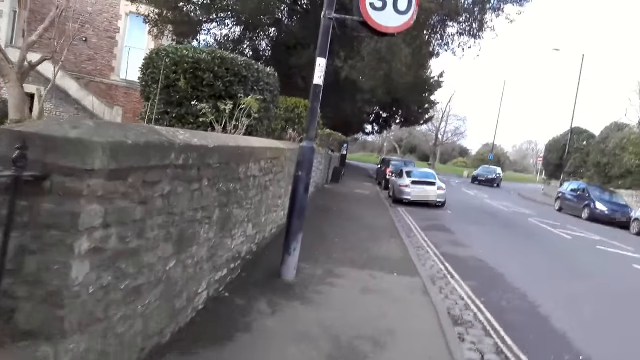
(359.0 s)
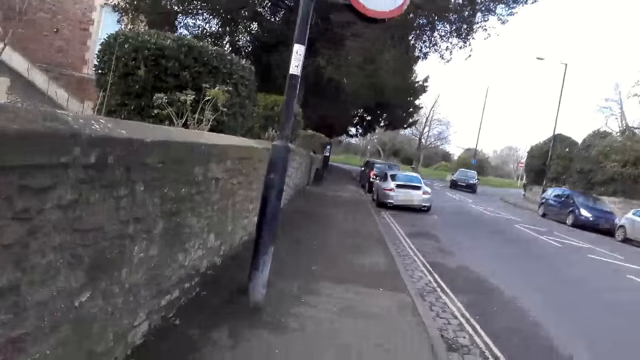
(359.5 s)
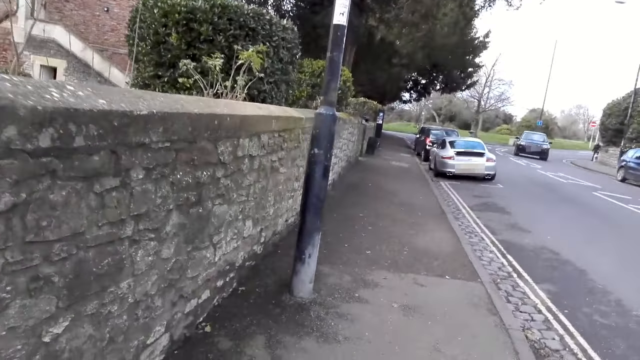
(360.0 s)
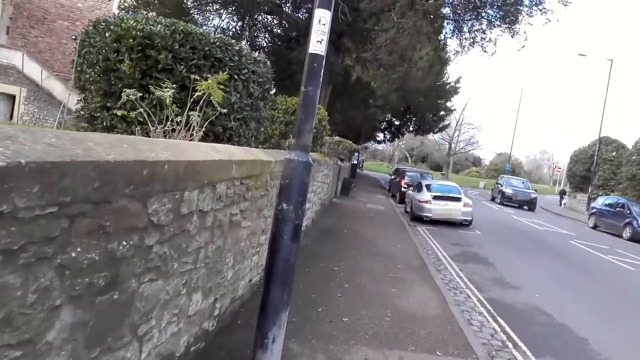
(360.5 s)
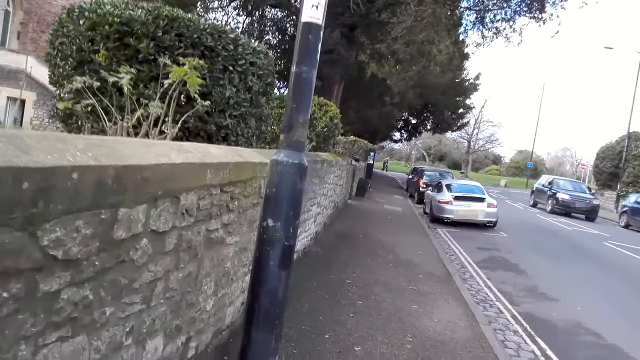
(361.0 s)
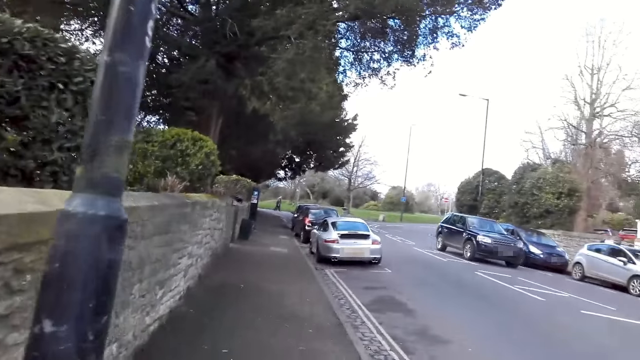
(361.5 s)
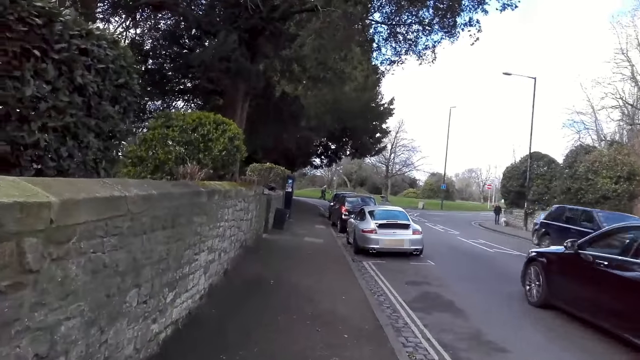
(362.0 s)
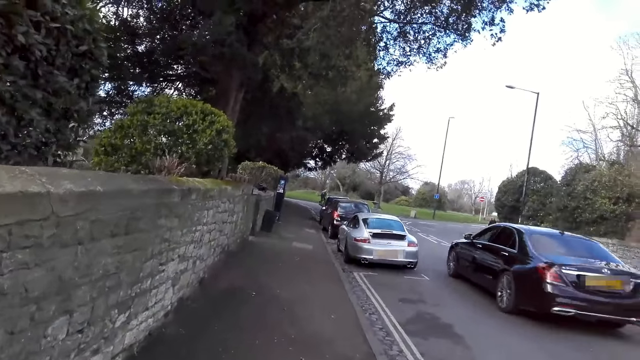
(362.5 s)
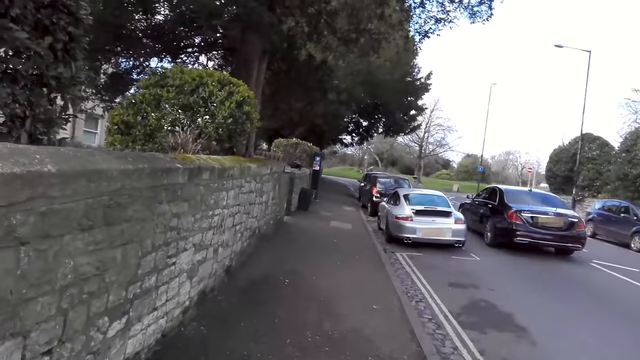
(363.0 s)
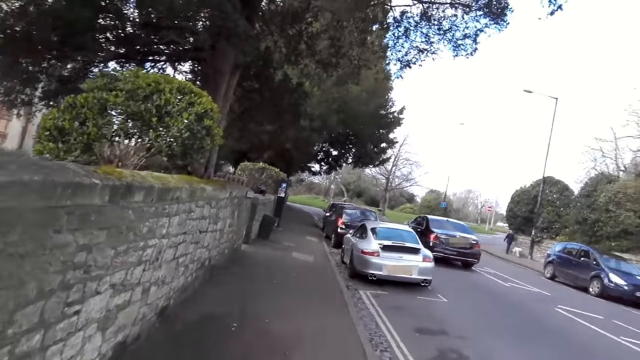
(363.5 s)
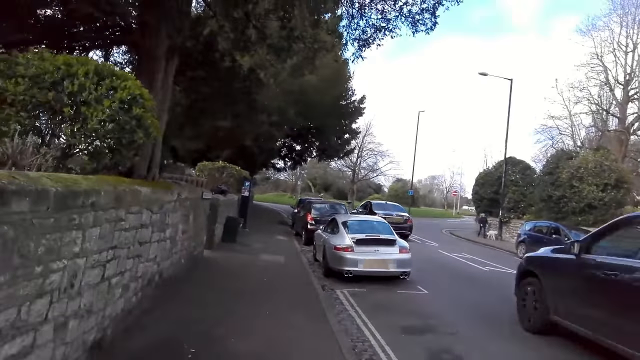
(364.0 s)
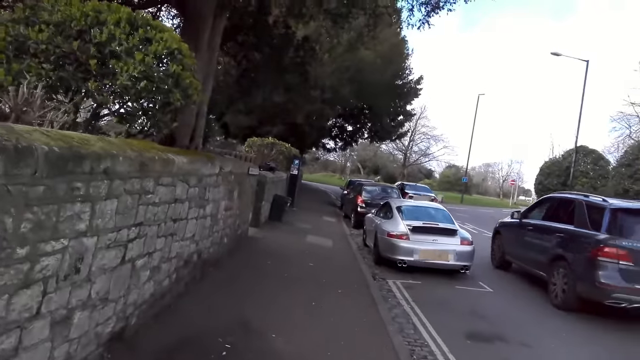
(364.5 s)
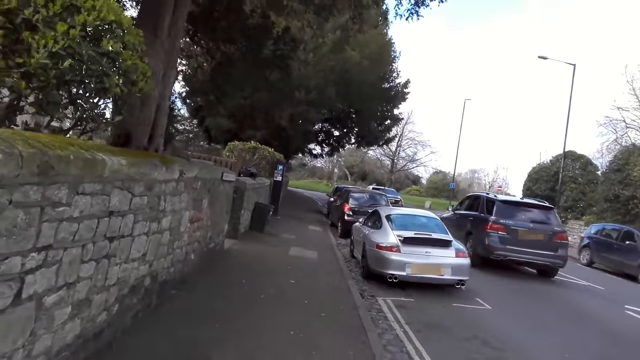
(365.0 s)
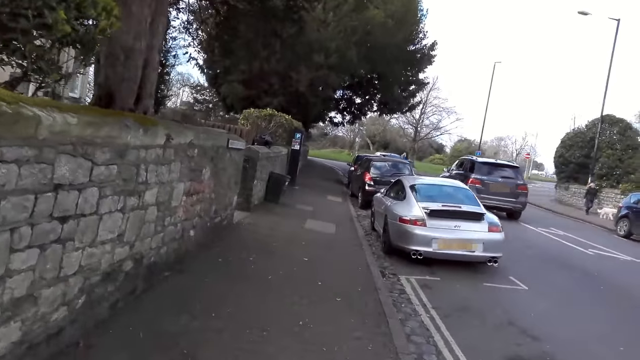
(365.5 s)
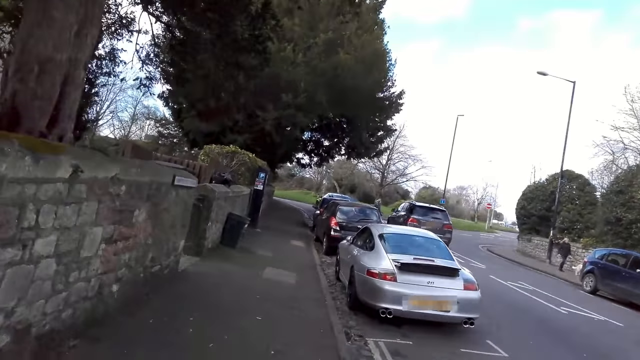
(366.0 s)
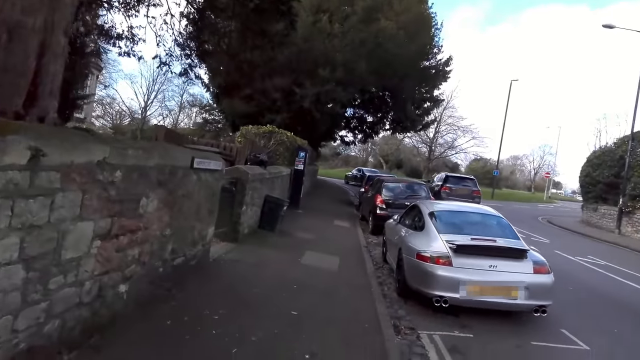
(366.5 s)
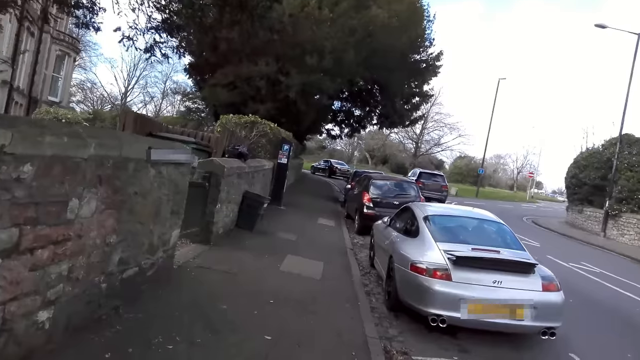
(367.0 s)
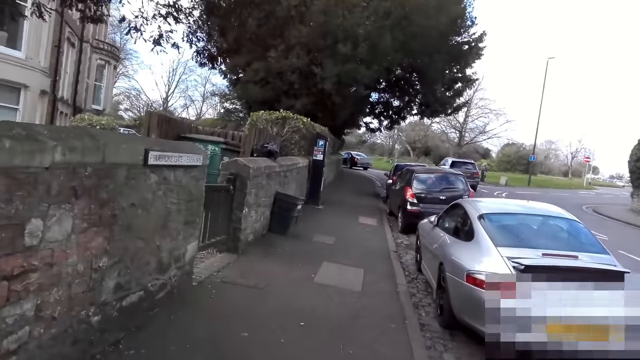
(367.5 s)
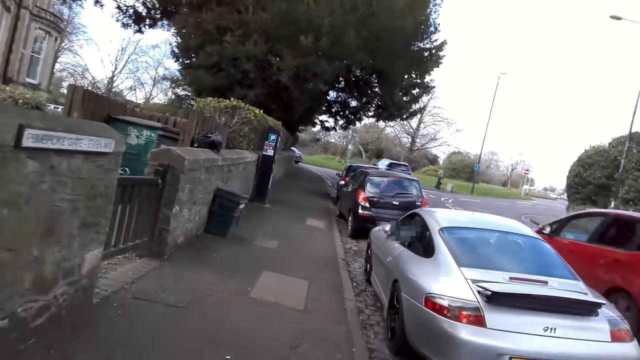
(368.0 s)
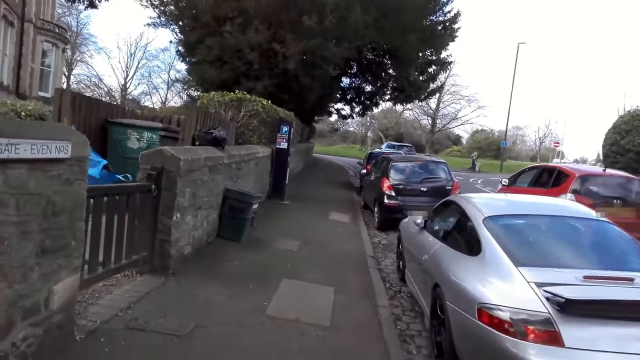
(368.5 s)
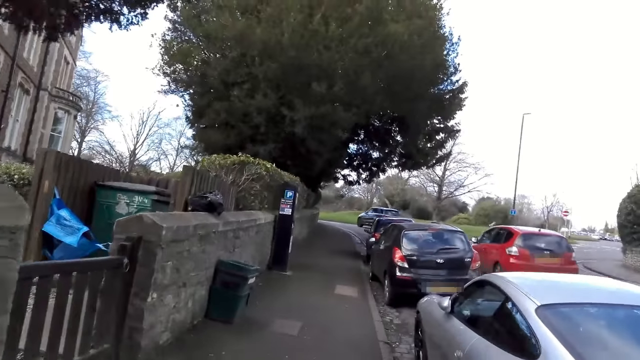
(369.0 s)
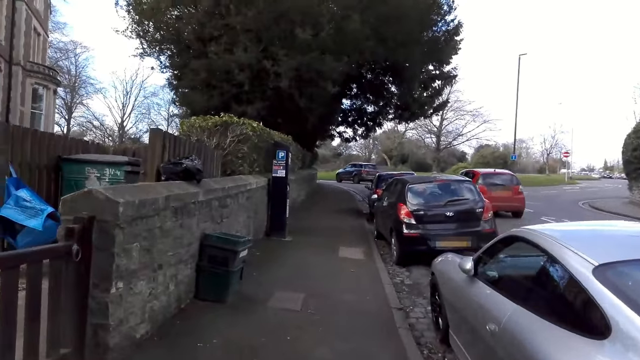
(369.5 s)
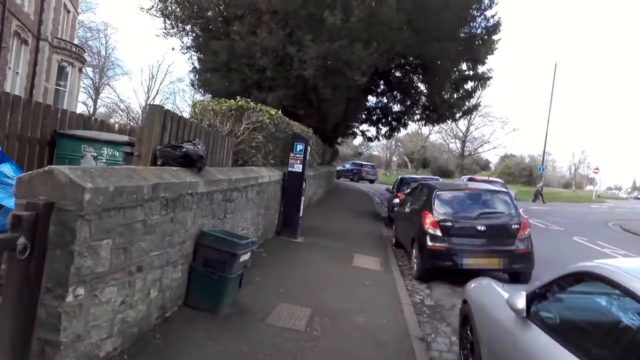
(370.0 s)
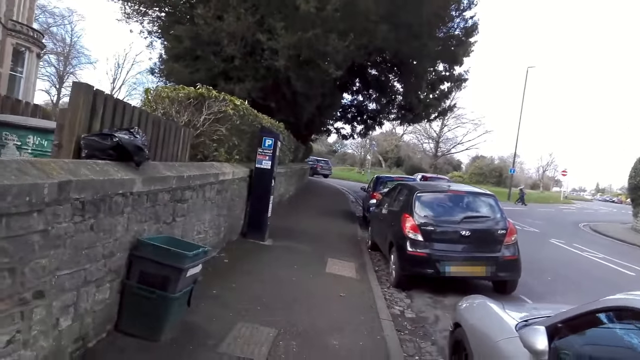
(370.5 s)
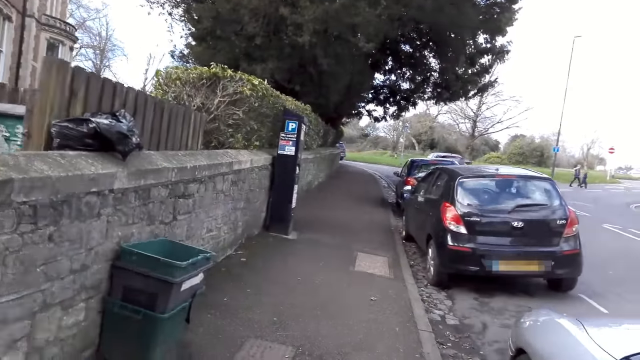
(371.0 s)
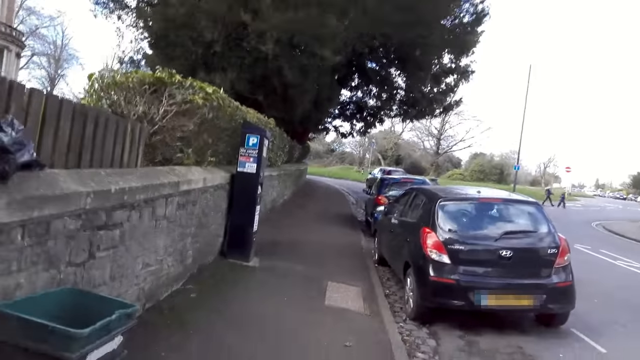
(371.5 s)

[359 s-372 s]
A car drives past the camera wearer. A car drives past them repeatedly.

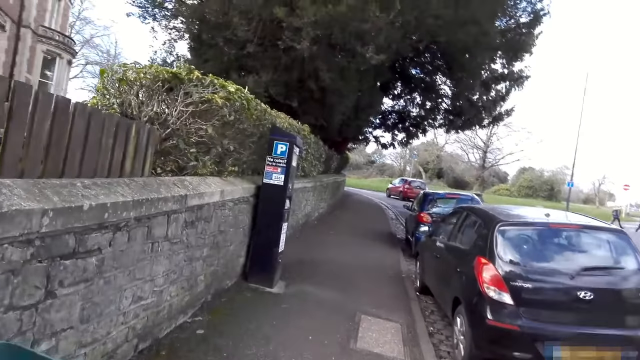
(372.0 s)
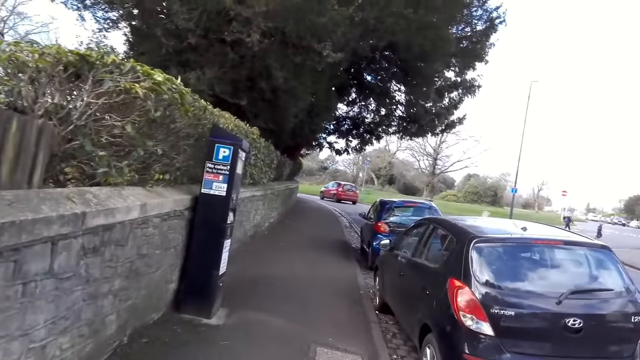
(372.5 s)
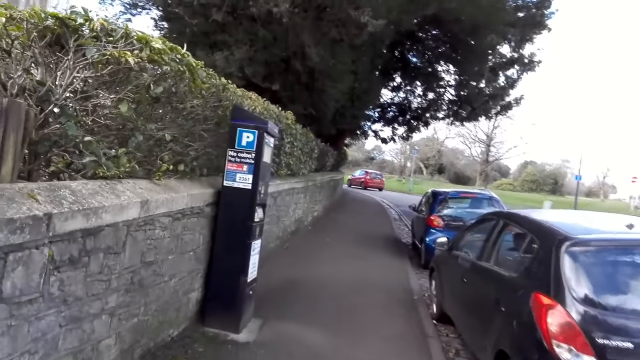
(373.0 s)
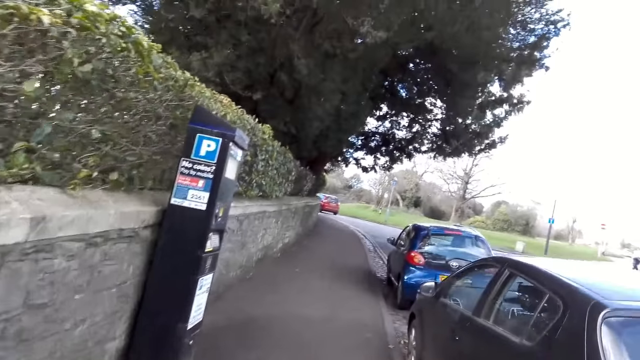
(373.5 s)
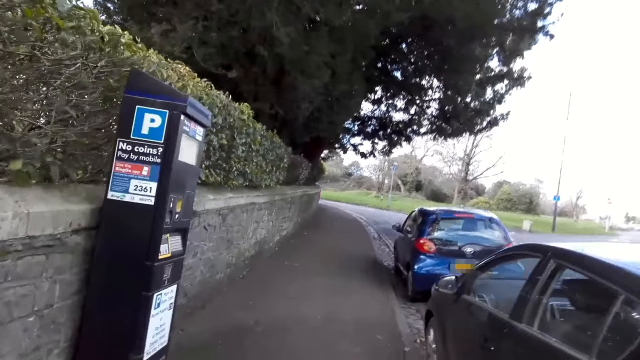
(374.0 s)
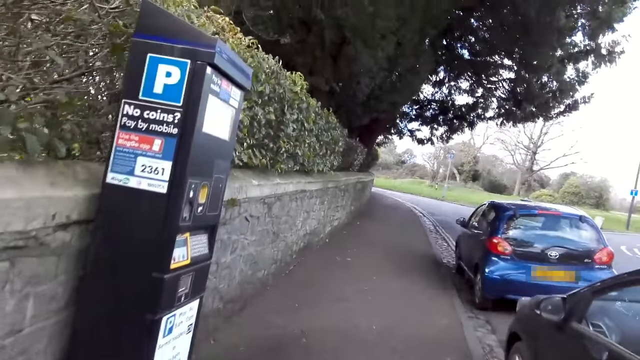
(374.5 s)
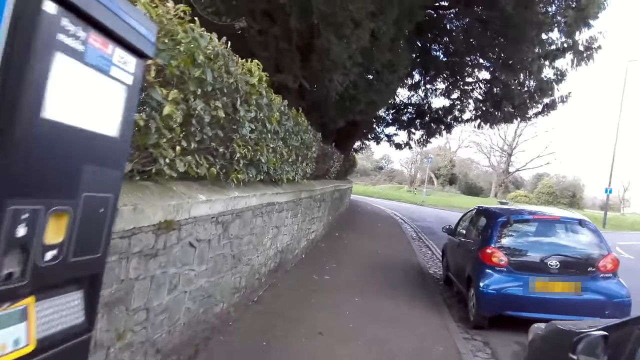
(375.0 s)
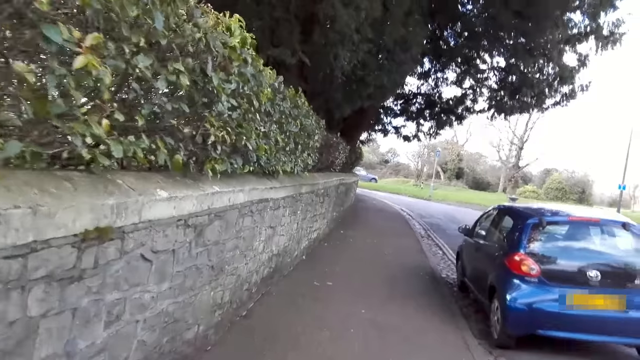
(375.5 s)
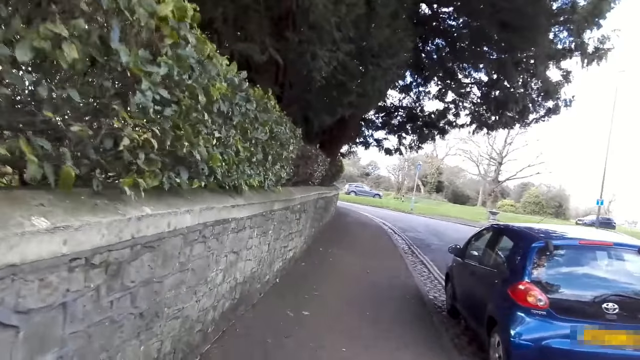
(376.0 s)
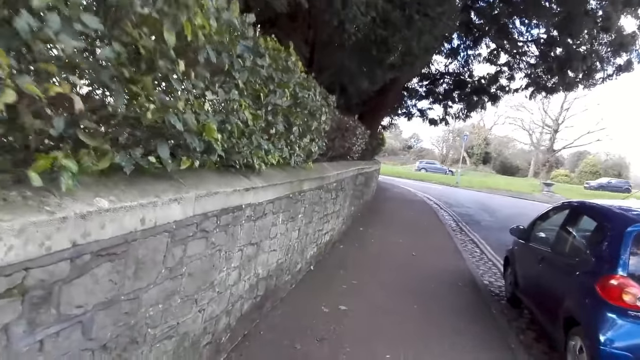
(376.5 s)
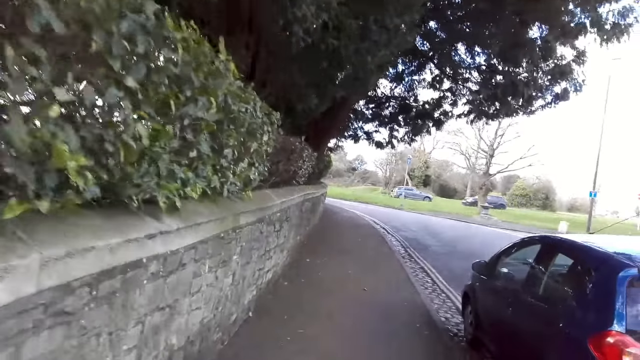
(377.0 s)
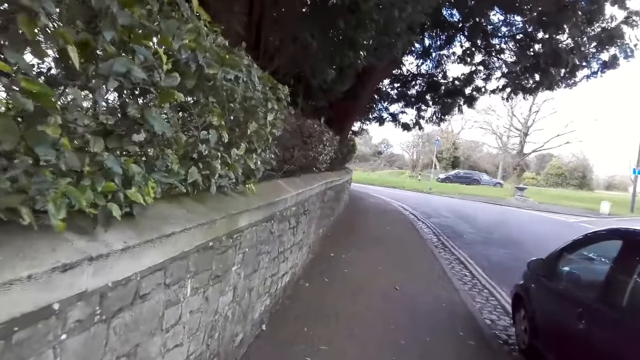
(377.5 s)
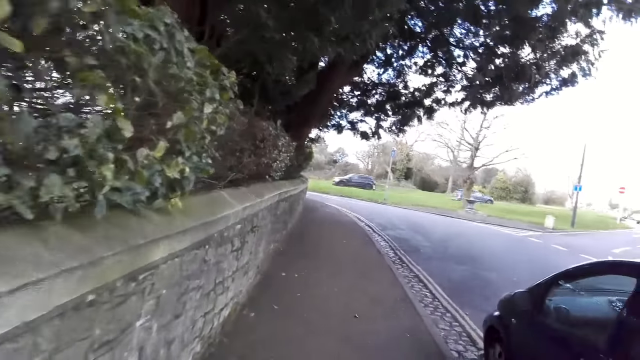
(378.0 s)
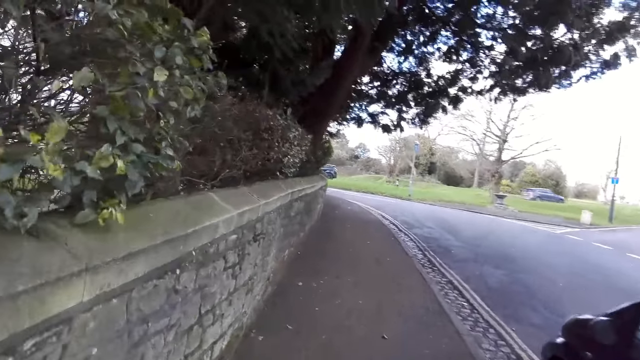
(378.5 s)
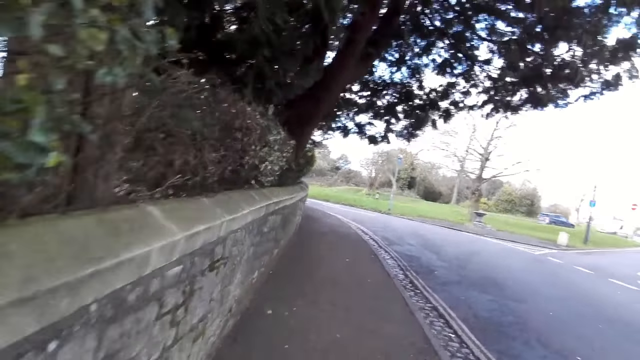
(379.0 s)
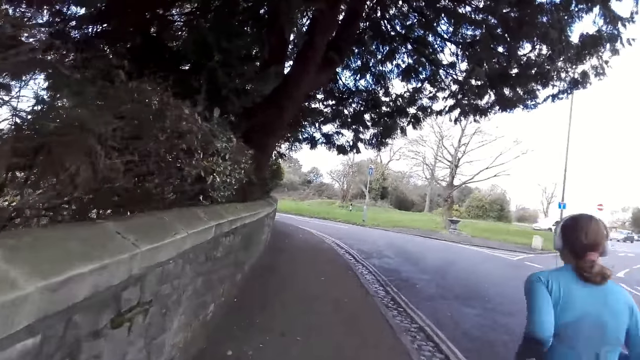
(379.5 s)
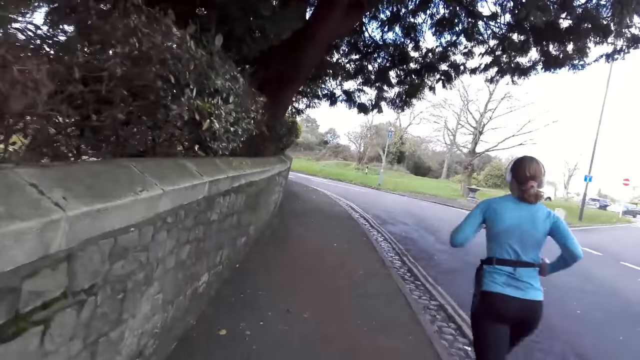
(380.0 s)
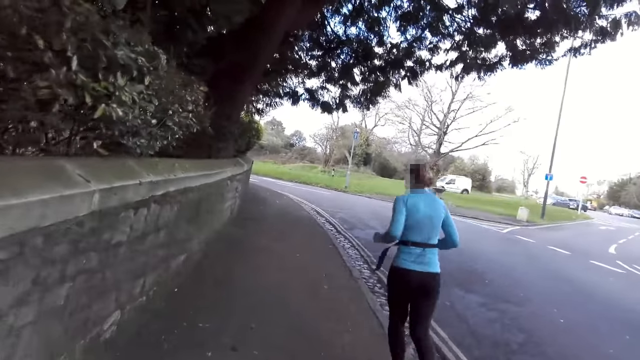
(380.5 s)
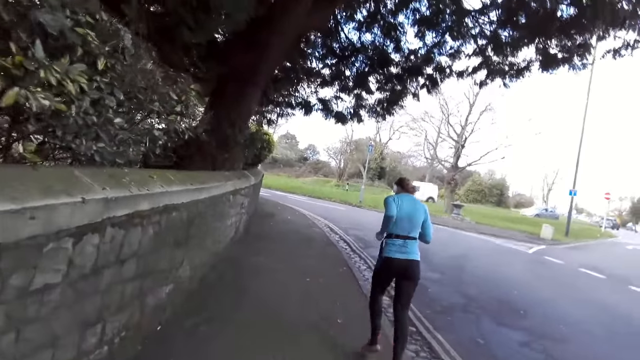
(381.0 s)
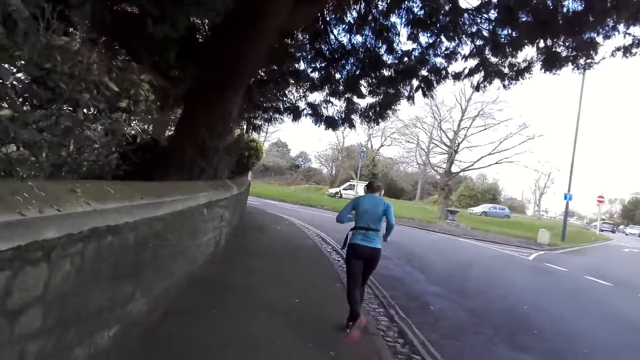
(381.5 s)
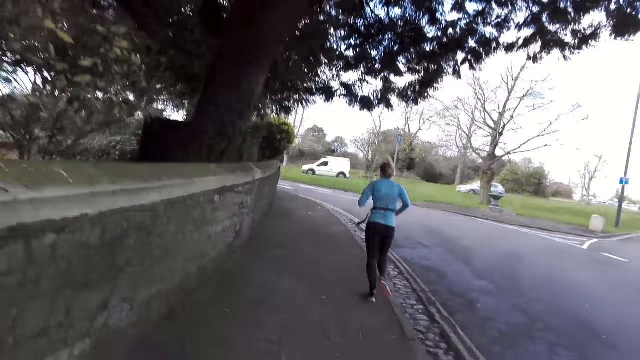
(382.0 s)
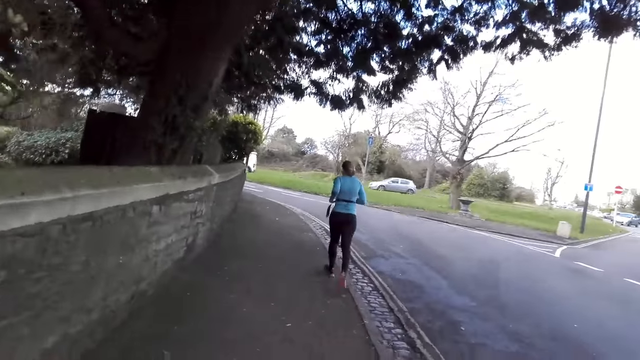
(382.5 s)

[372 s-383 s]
A woman jogs past the camera wearer on the road pavement.
